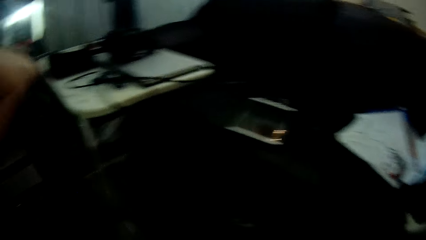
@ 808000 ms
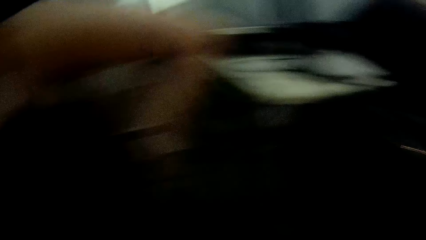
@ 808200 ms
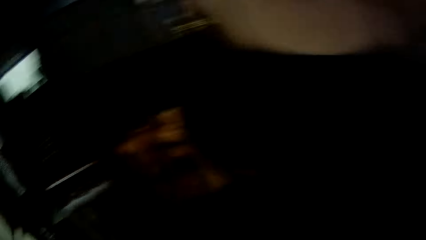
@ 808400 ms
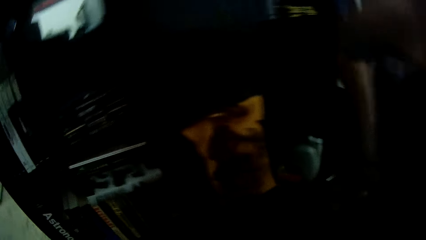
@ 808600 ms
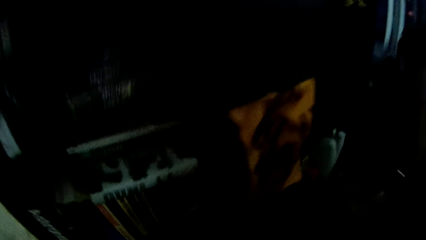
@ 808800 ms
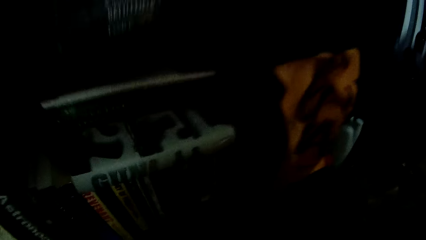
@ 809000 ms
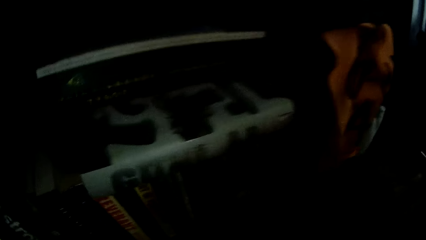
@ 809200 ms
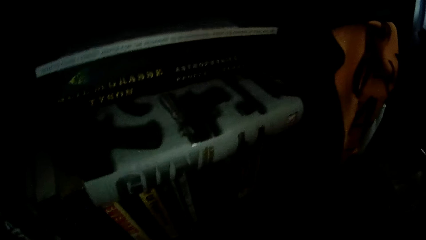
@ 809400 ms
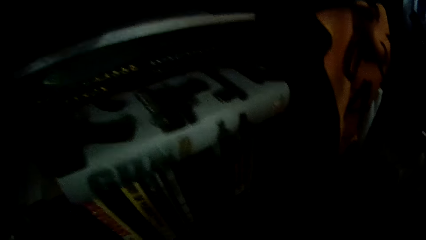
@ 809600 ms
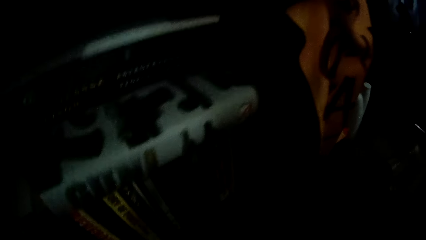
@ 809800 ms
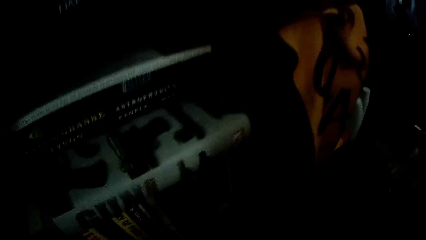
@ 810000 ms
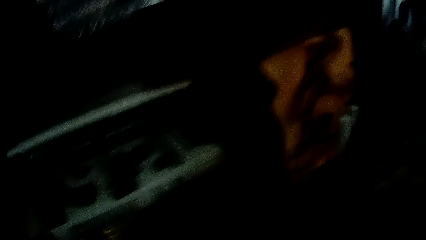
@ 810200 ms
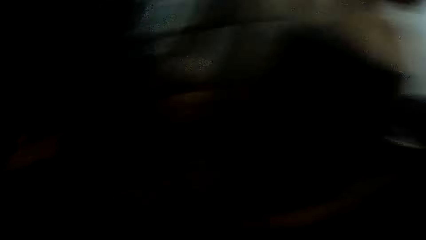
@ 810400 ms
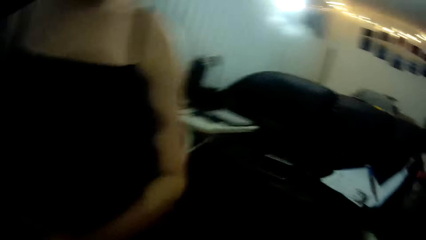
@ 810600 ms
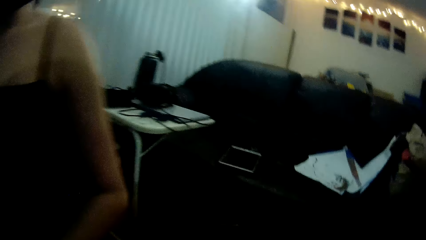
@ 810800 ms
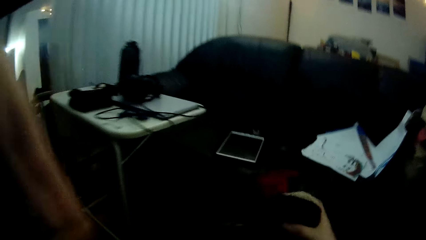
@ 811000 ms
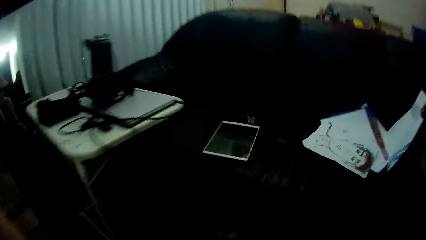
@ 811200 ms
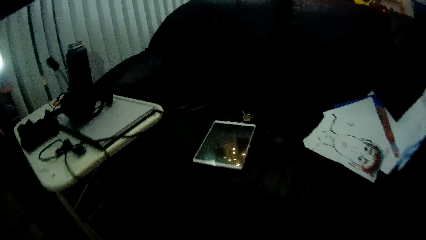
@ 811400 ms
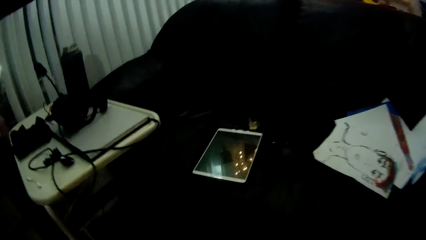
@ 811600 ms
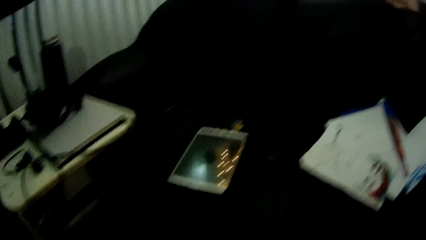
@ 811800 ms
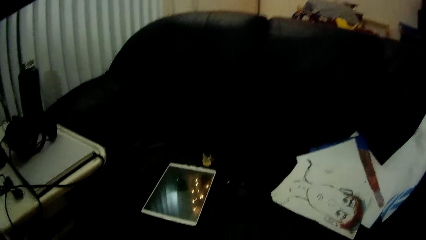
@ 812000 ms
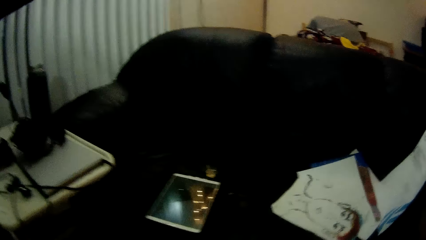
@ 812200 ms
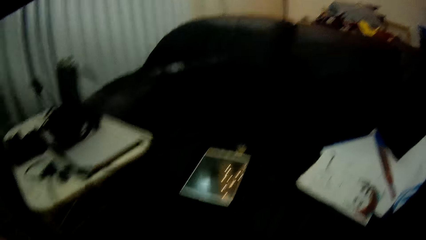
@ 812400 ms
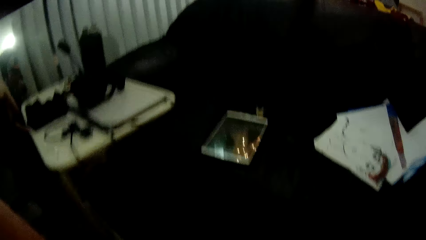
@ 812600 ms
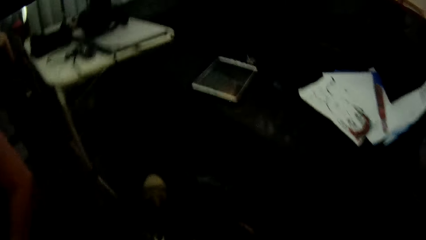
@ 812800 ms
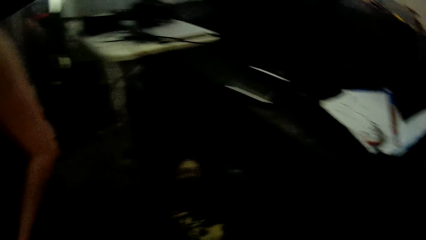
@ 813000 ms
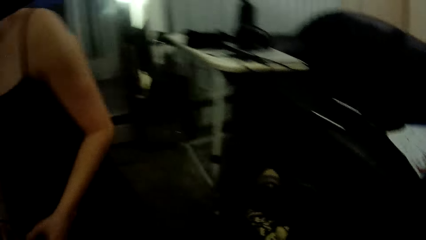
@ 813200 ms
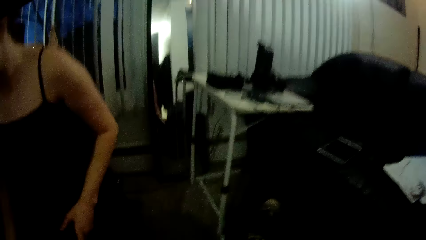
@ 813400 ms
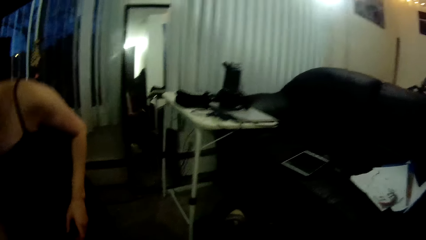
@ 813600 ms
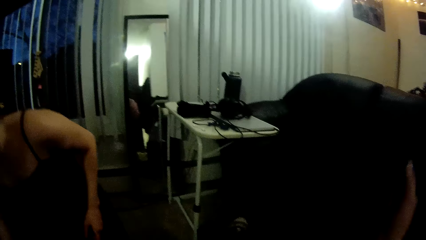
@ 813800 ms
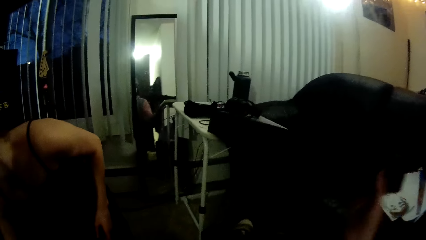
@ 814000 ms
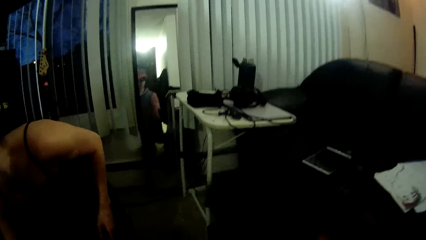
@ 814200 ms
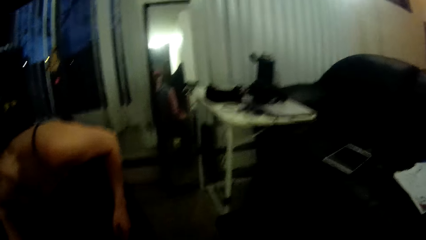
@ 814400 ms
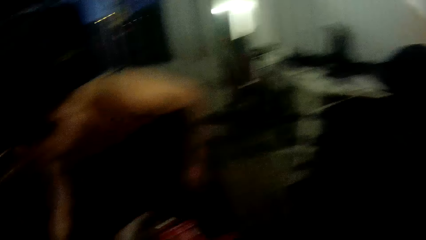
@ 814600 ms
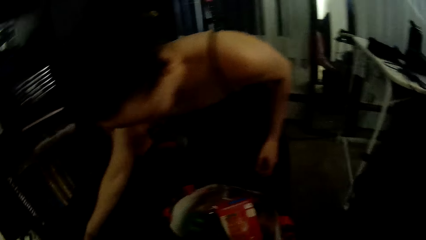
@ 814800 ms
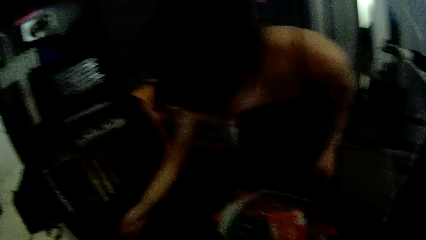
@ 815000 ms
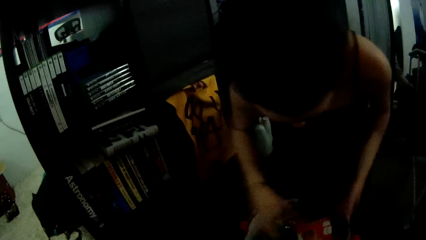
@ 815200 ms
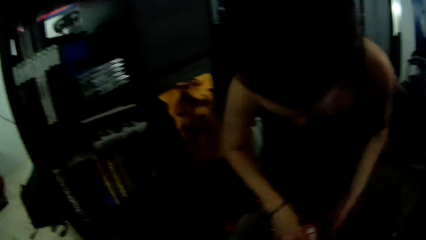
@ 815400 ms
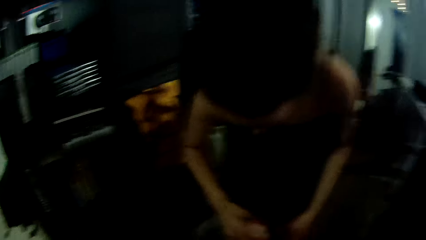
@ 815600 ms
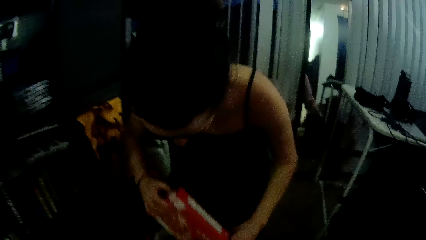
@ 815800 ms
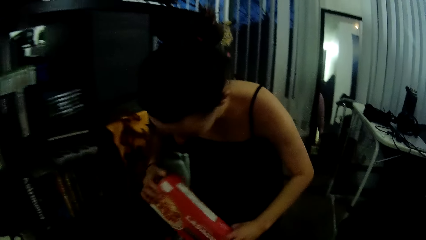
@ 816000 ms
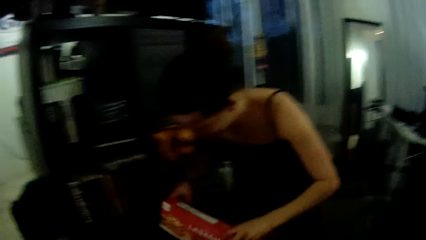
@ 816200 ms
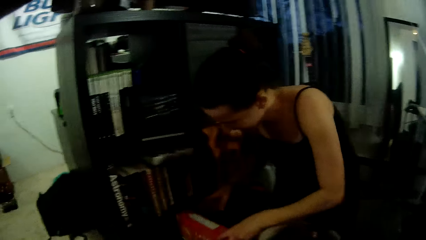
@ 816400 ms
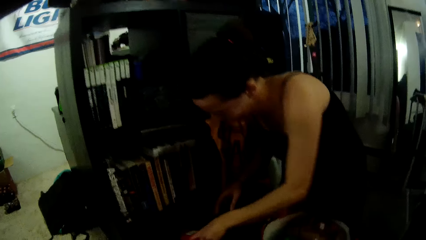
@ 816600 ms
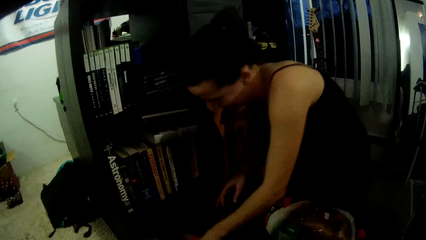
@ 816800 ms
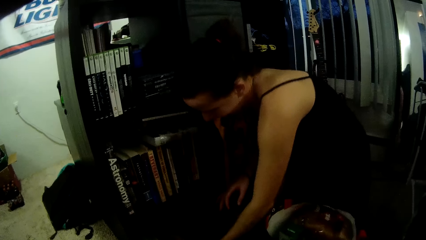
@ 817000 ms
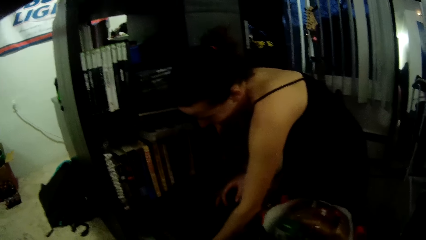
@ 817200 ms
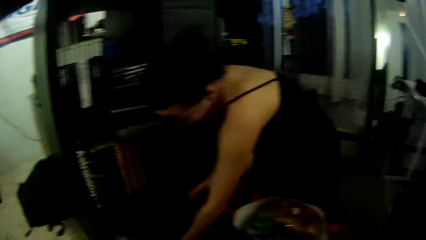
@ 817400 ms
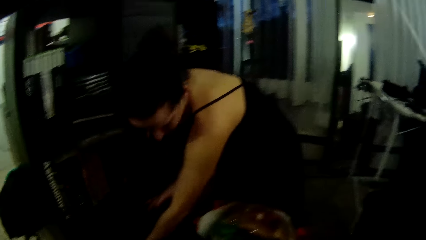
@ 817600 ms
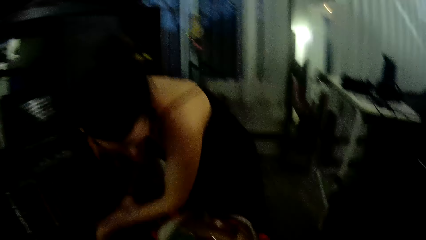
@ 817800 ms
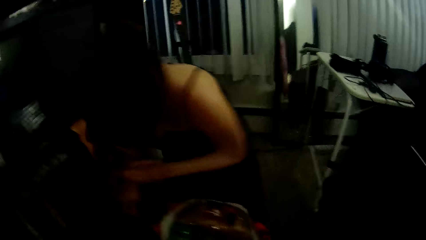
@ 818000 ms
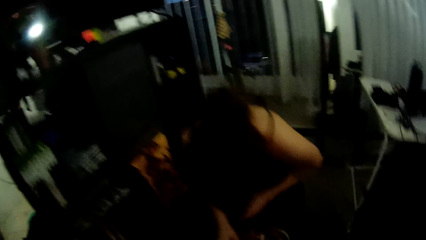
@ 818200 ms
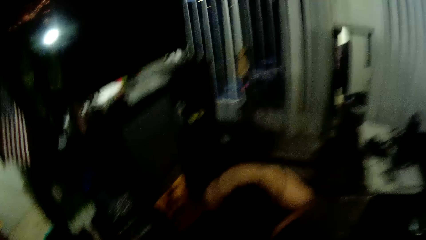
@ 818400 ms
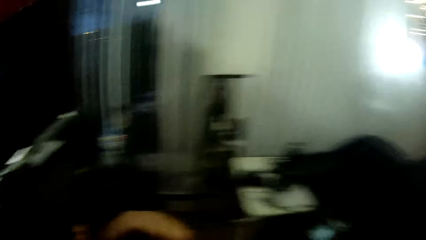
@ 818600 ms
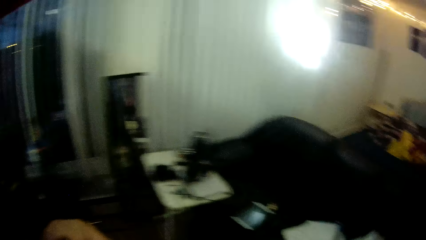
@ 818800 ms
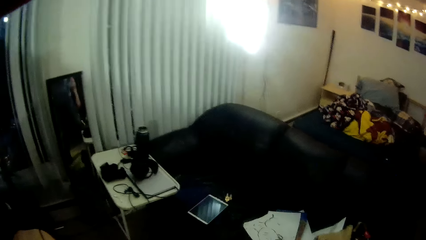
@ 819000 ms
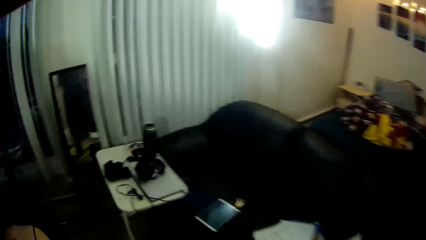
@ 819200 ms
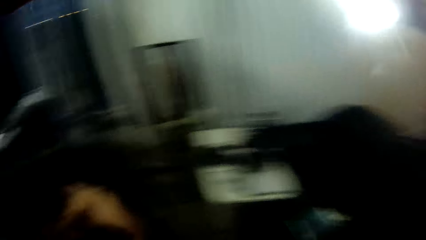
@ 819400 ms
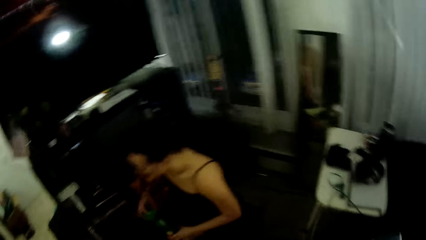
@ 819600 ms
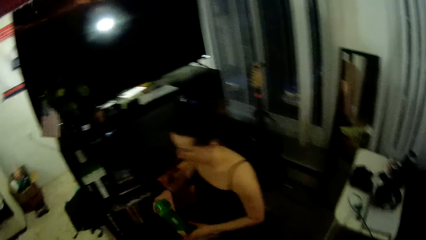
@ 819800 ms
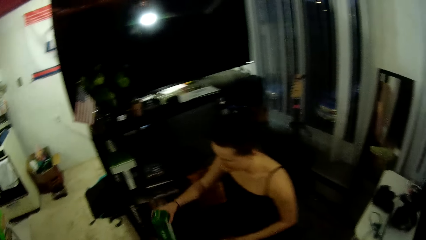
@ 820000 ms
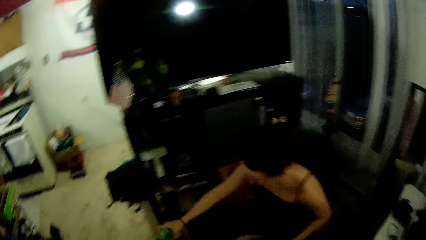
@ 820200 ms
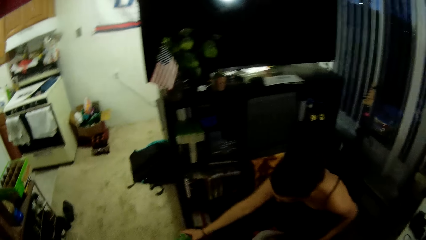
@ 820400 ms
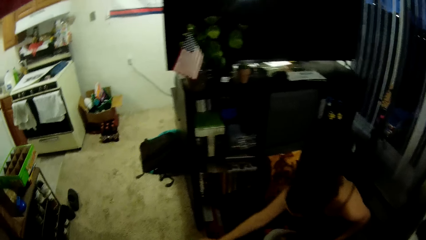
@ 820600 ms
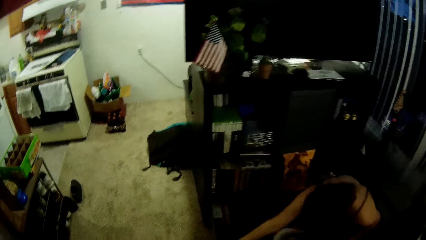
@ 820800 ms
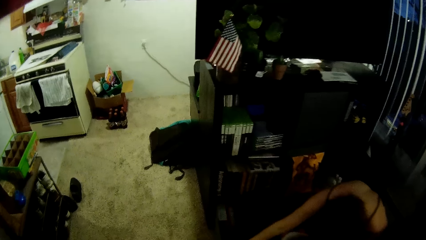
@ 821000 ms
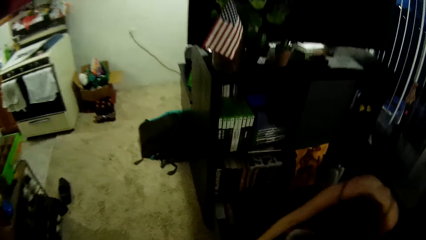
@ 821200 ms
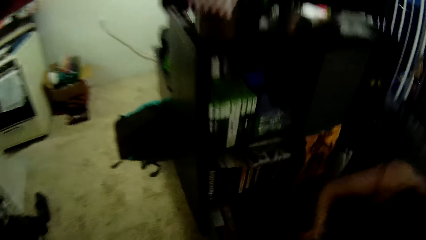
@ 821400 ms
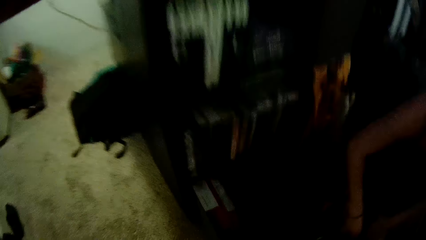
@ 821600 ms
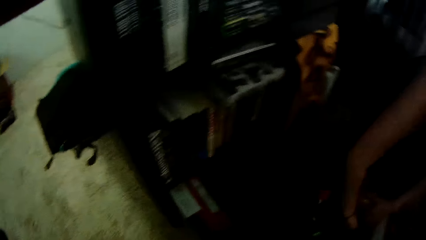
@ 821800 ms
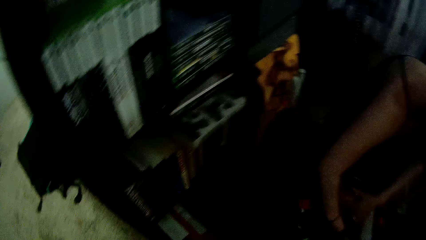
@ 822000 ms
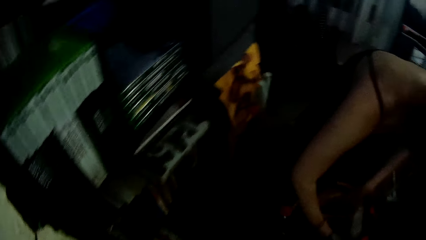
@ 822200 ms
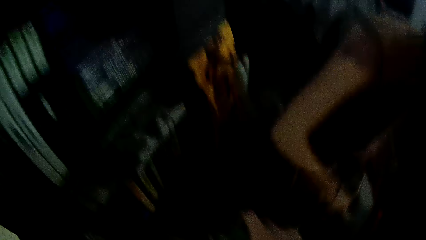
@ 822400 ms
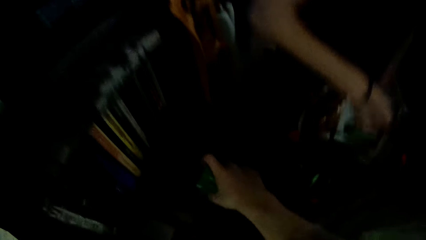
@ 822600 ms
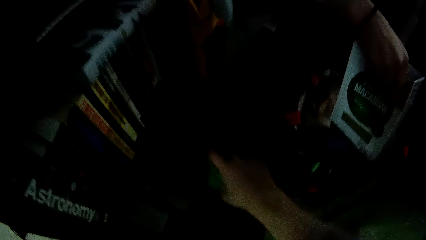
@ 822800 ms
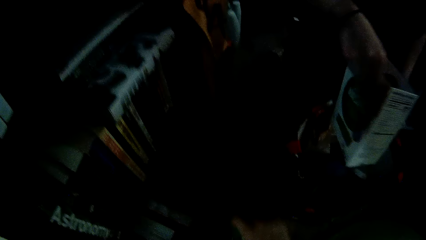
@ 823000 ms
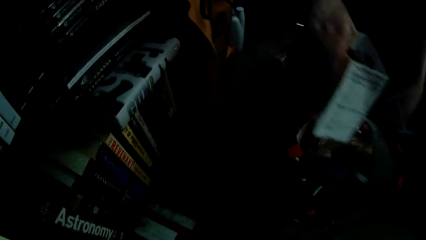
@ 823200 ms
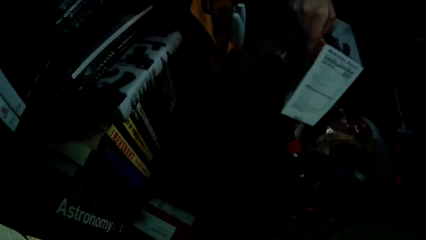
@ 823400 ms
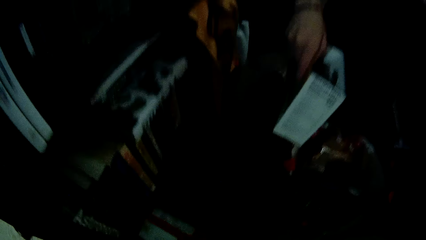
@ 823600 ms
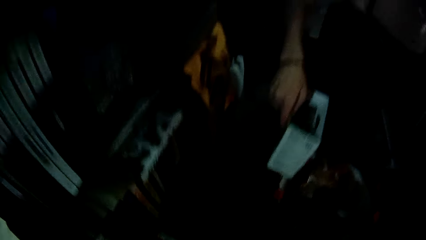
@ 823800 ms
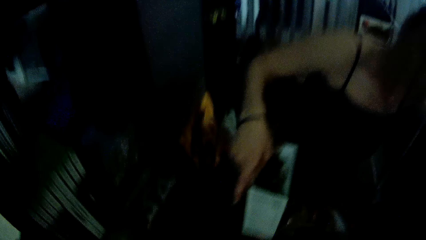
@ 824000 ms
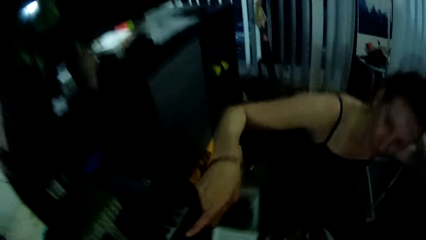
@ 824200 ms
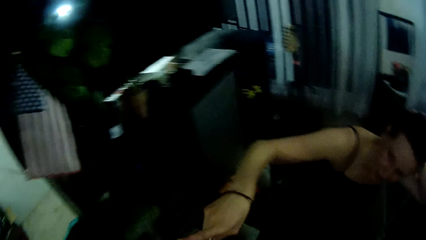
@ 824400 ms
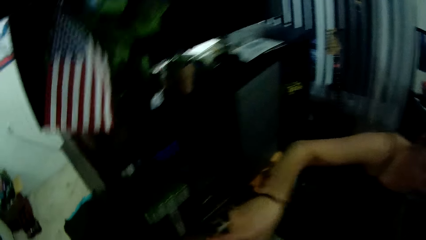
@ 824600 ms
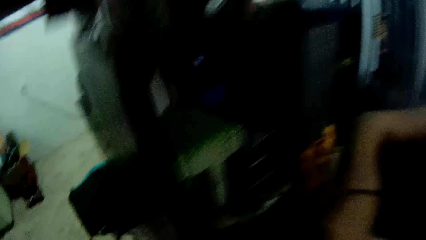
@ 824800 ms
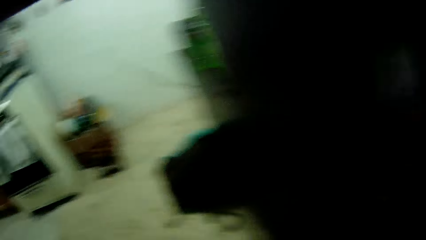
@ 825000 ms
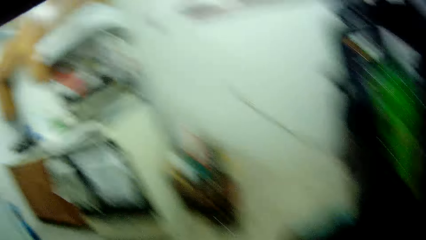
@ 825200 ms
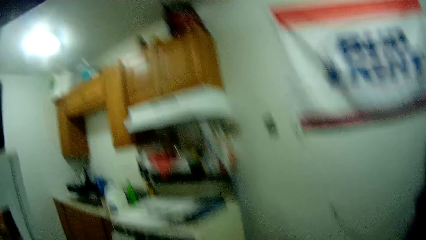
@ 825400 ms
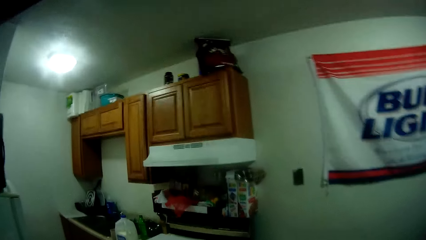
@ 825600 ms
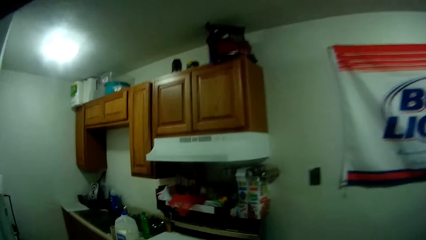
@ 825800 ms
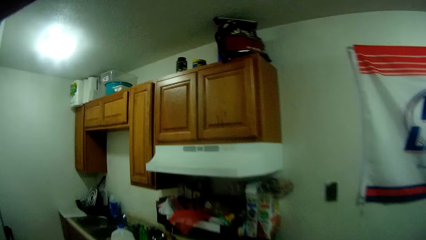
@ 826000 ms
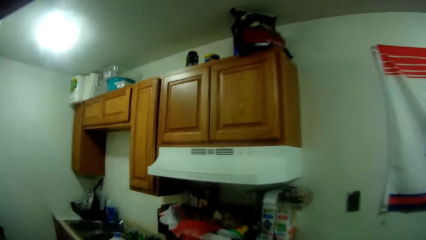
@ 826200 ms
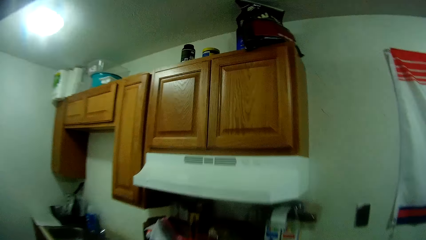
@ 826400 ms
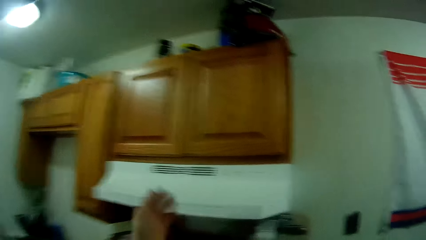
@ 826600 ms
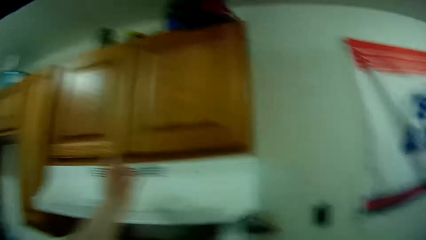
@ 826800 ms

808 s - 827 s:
The camera wearer moves another cloth on the floor with his right hand. He holds the cloth in his right hand. He throws the clothes. The woman picks a carton from the grocery bag on the floor with her right hand. She drops the carton in a cabinet with her left hand. She dips both hands into the grocery bag. She drops a green carton on the floor with her right hand. The camera wearer drops the green carton in the cabinet with his right hand. The woman holds a pack bag in her right hand. She lifts something. The camera wearer walks to the kitchen.
